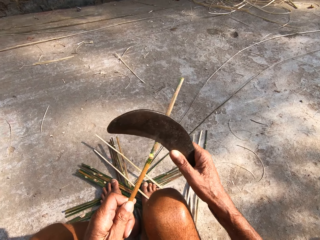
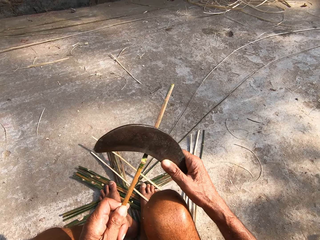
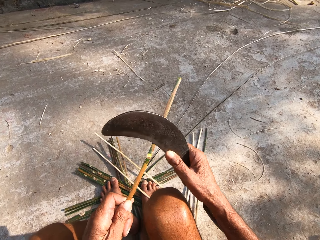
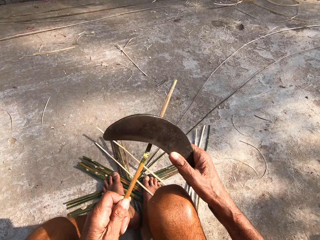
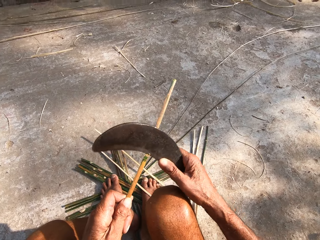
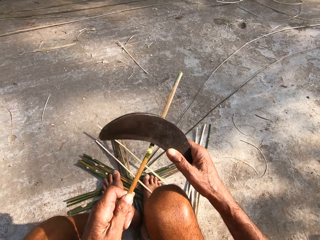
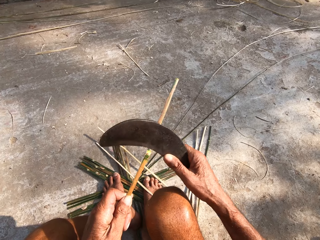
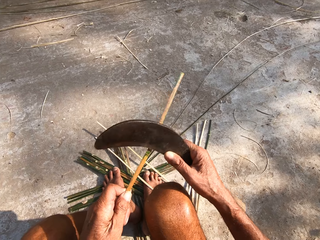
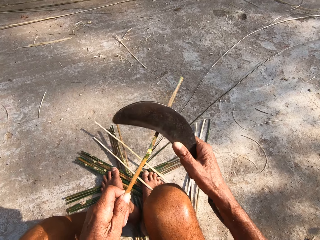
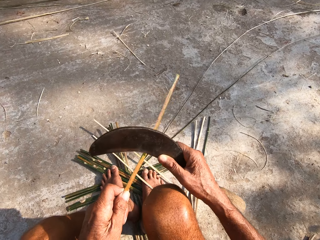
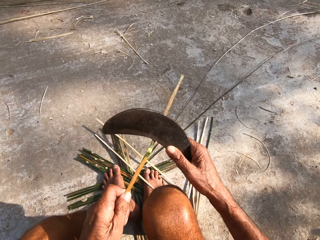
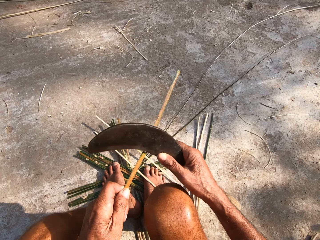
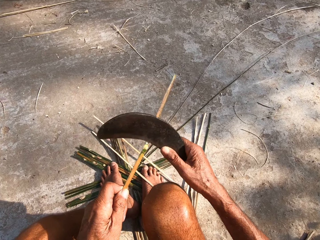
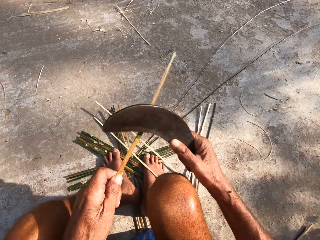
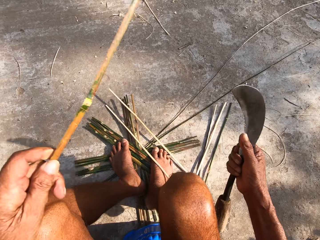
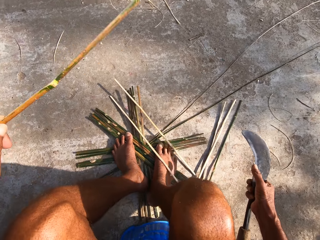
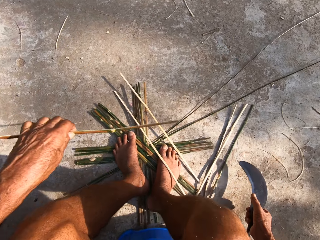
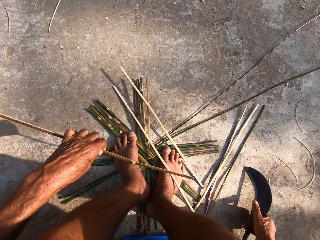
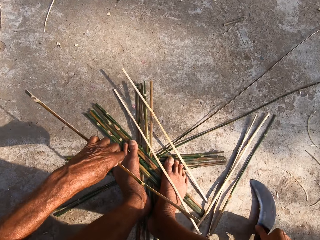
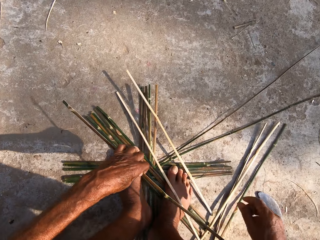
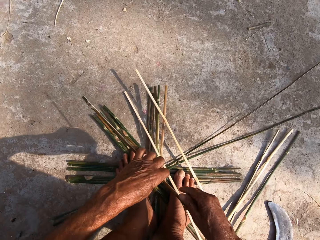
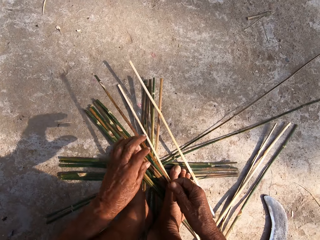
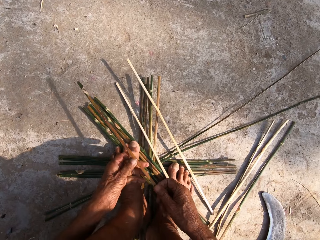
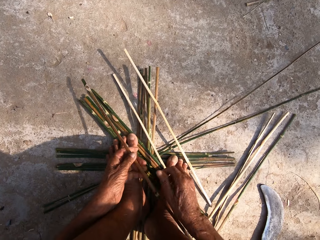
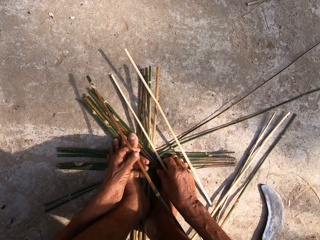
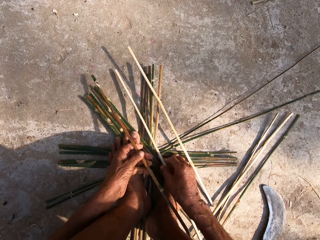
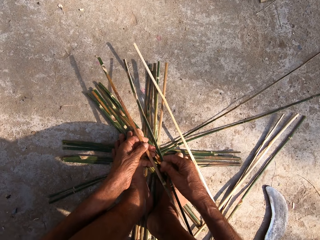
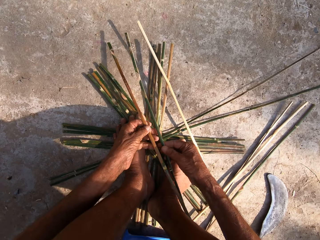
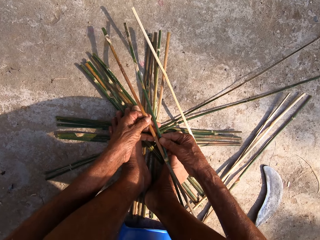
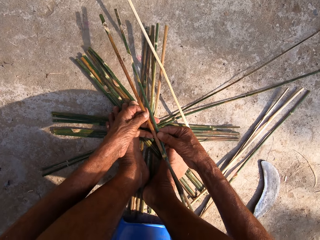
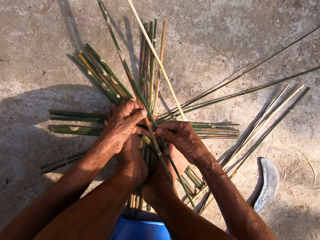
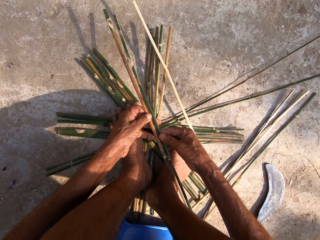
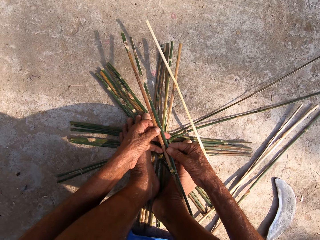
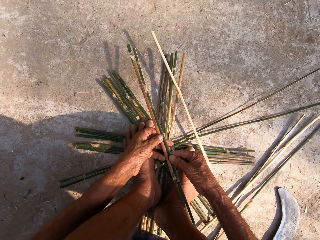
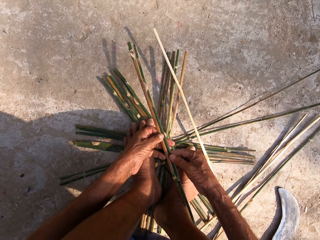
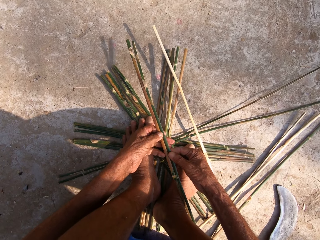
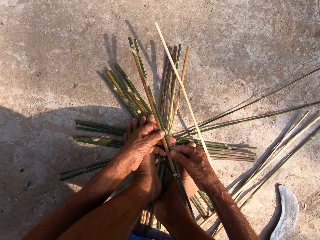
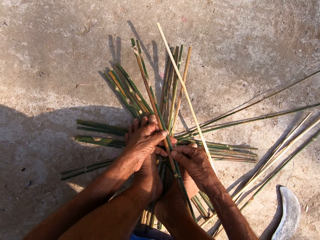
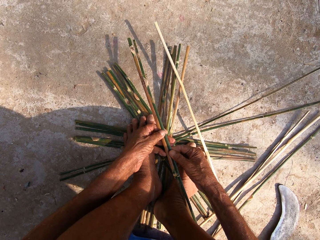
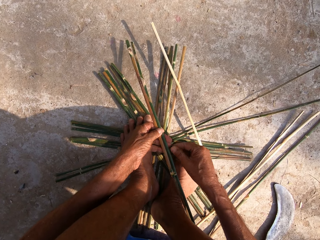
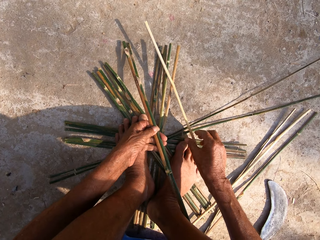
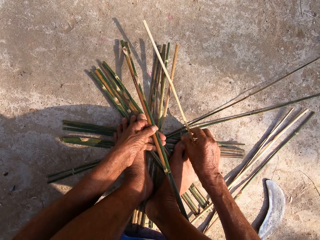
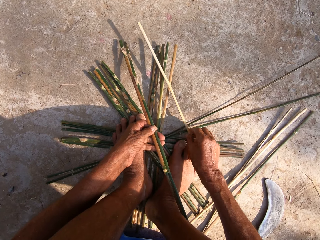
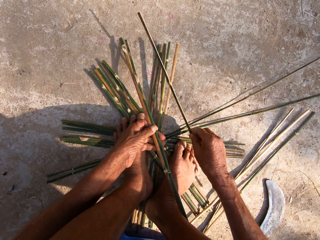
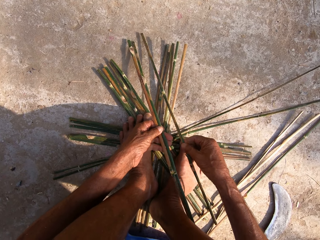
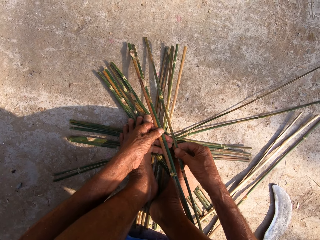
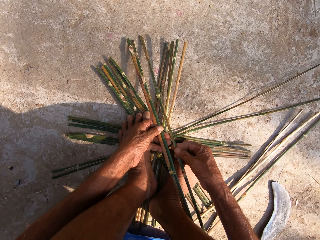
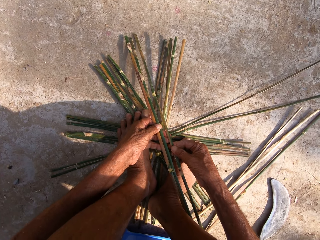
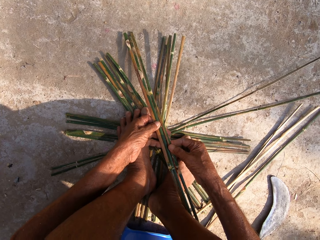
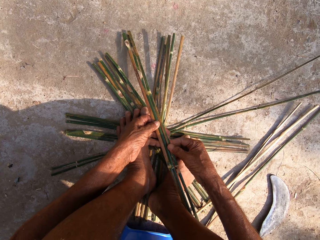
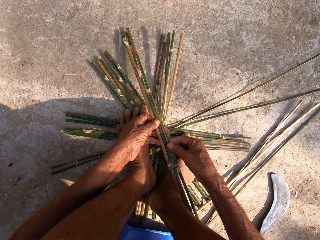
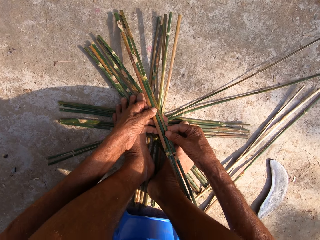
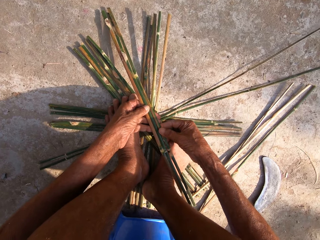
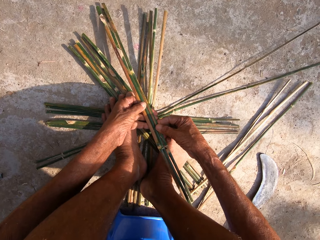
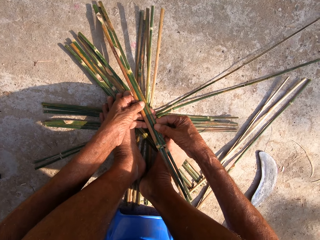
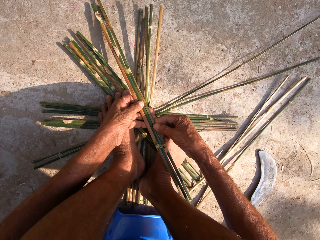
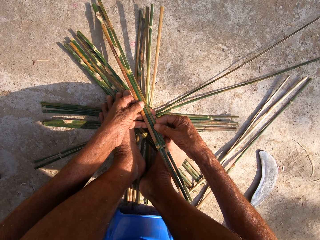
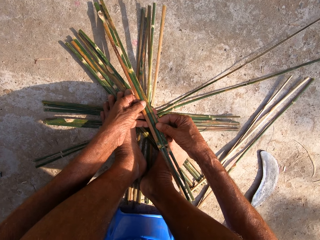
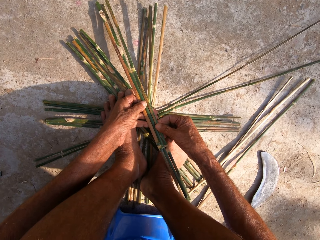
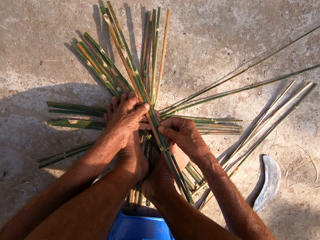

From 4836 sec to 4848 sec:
The camera wearer drops the sickle on the floor with his right hand. He passes the cane or bamboo stick from his left hand to his right hand. He turns the peeled bamboo stick. He passes the cane from his right hand to his left hand. He picks the cane from the canes on the floor with his right hand. He passes the cane from his right hand to his left hand. He picks the cane from the floor with his right hand. He joins the two bamboo sticks together. He holds the cane with both hands. He joins the bamboo stick with the other two in his left hand.

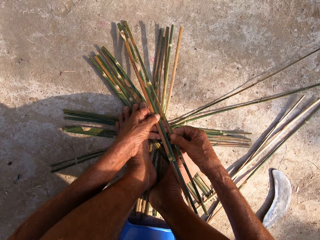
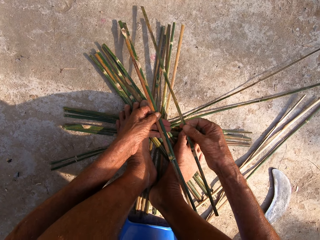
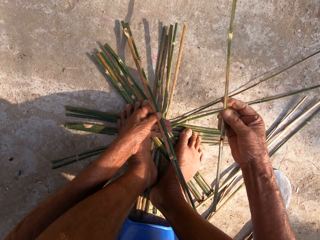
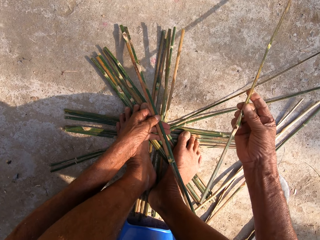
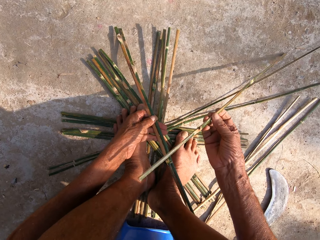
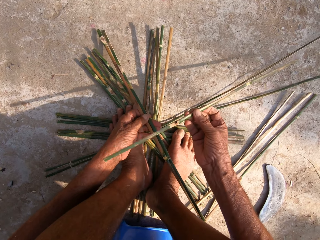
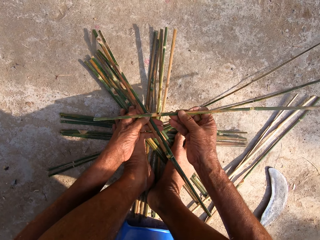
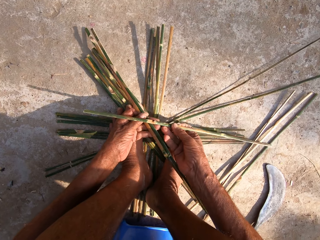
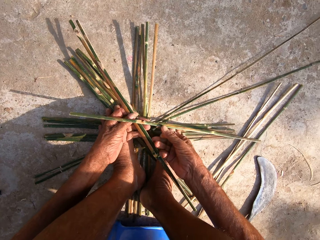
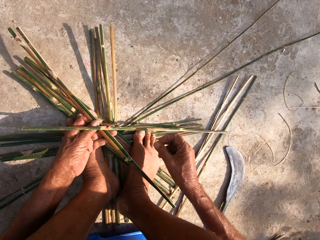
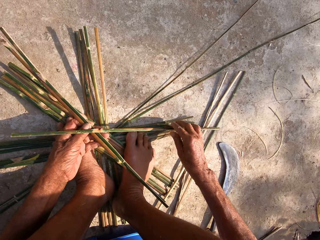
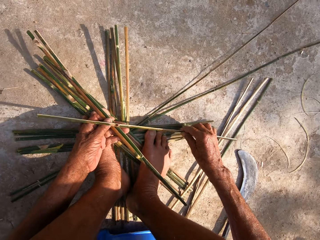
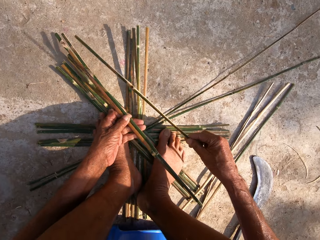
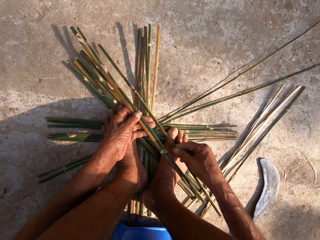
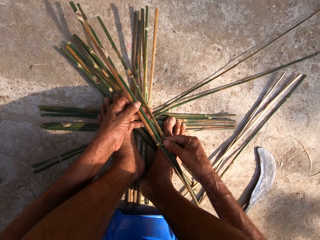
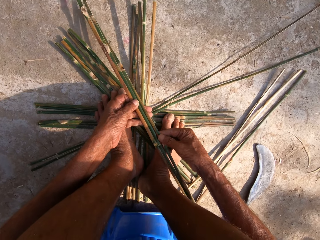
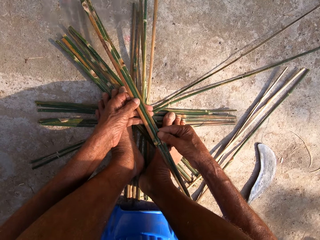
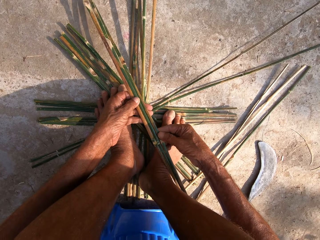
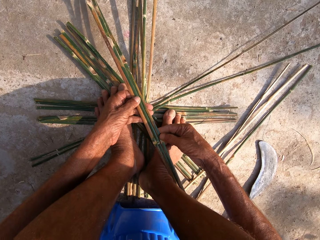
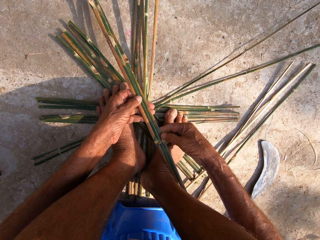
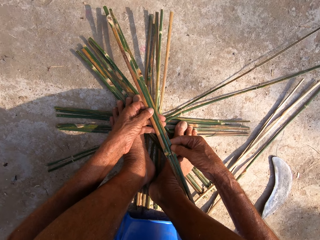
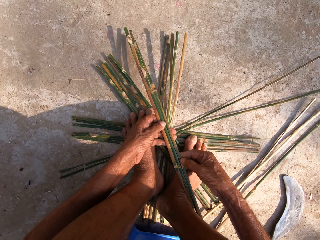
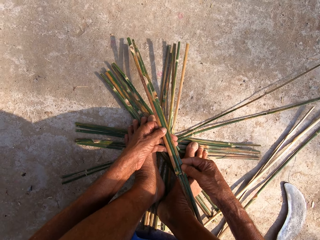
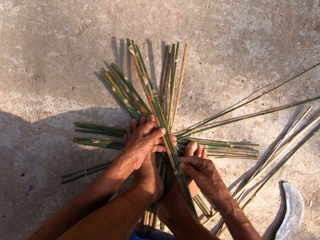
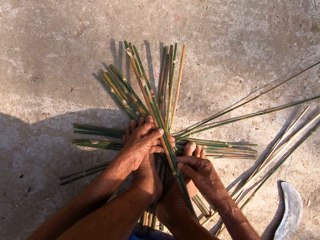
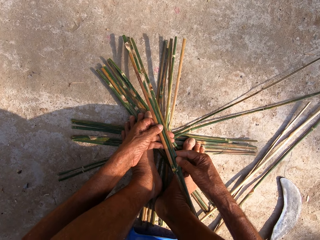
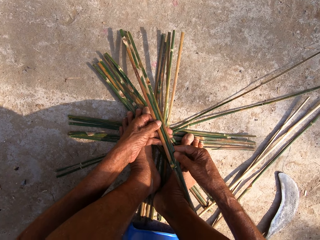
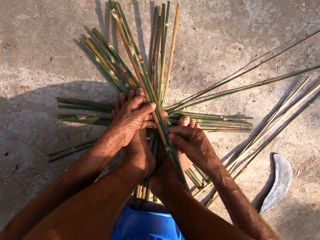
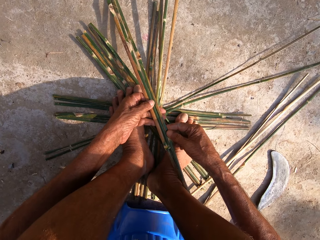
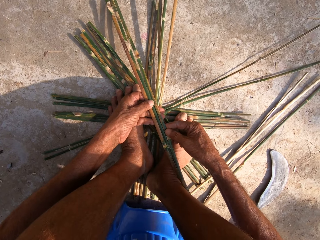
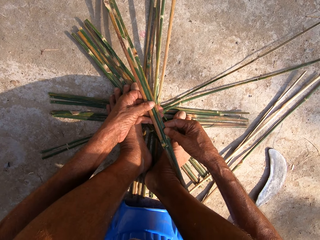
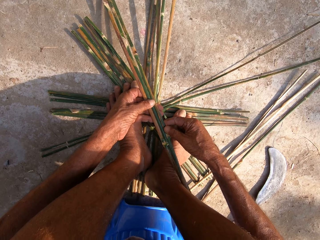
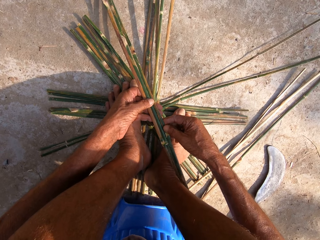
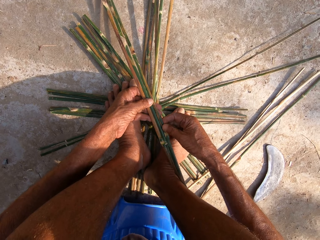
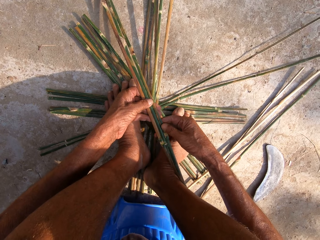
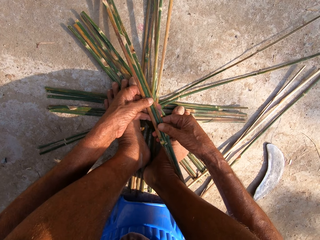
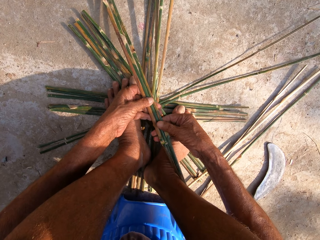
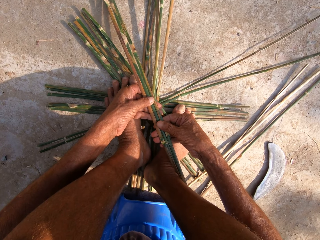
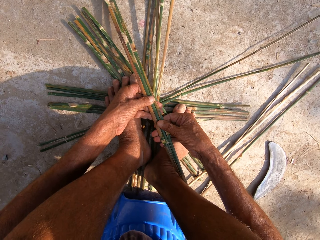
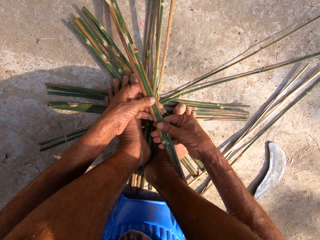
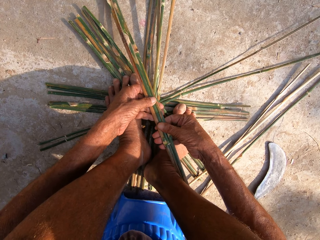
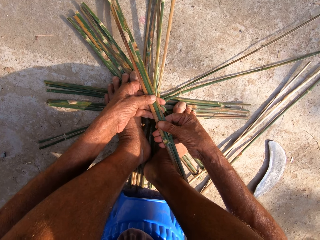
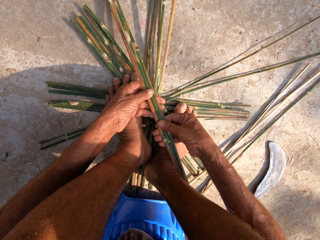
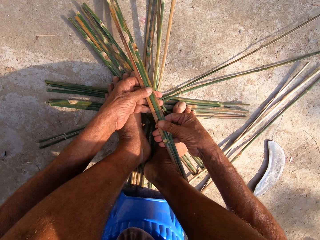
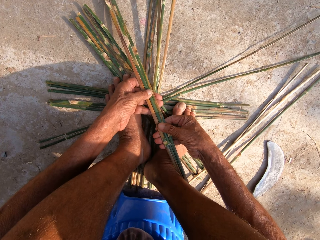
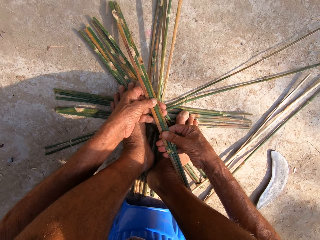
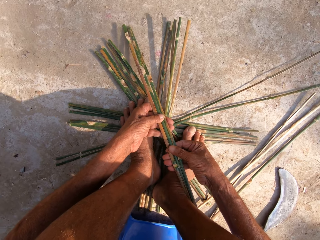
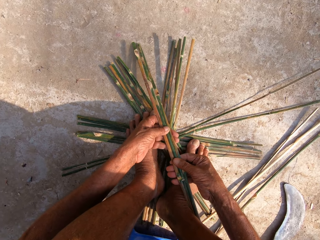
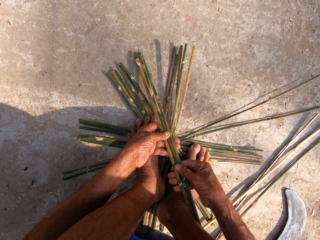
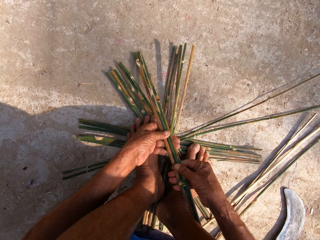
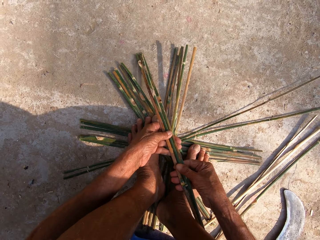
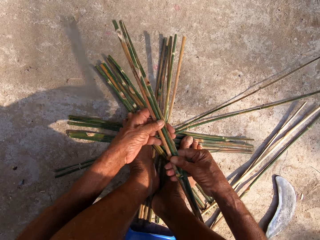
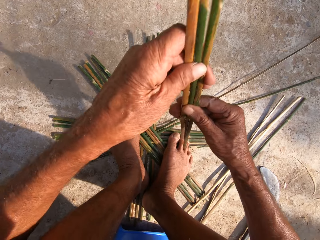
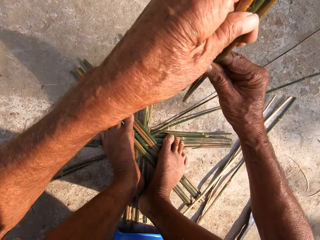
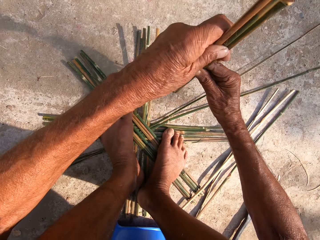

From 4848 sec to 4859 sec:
The camera wearer adjusts the cane with his right hand. He lifts the bamboo stick on his right hand. He turns the bamboo stick. He drops the bamboo stick. He picks the bamboo stick using his right hand. He holds the canes with both hands. He joins the bamboo stick with the others on his left hand.
